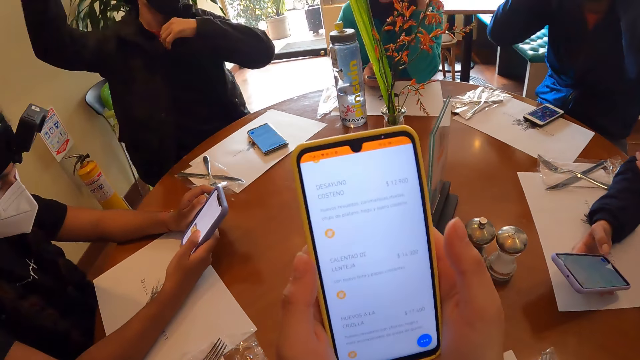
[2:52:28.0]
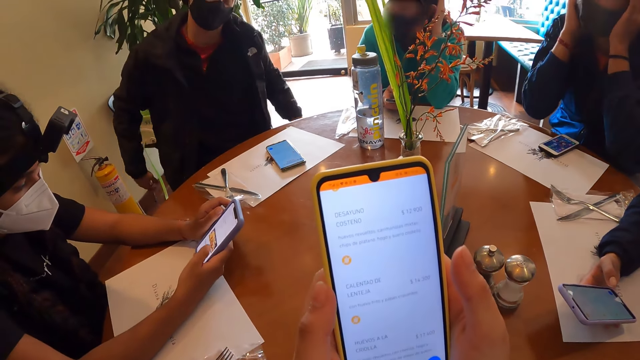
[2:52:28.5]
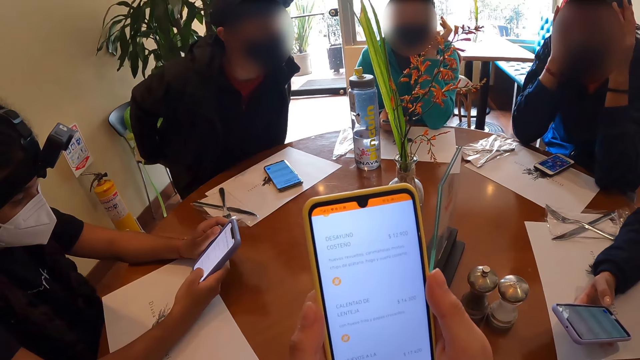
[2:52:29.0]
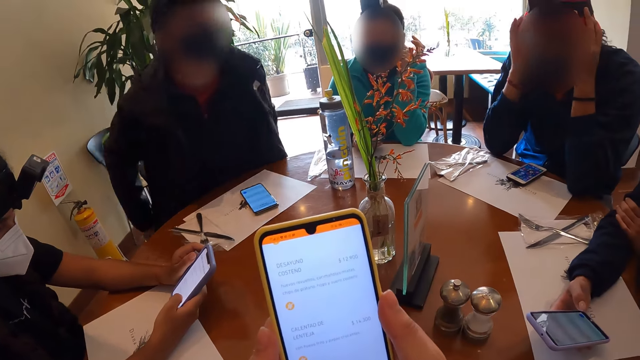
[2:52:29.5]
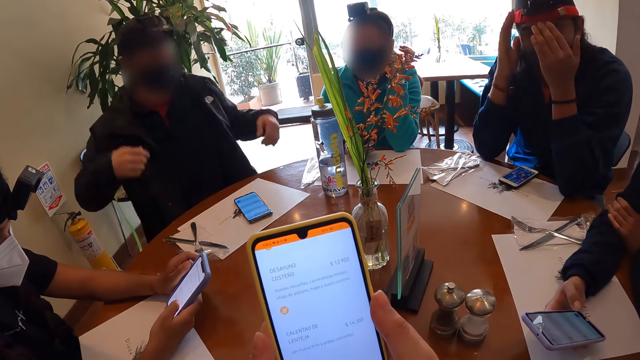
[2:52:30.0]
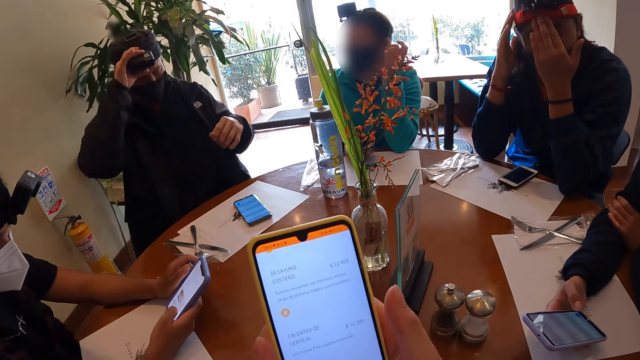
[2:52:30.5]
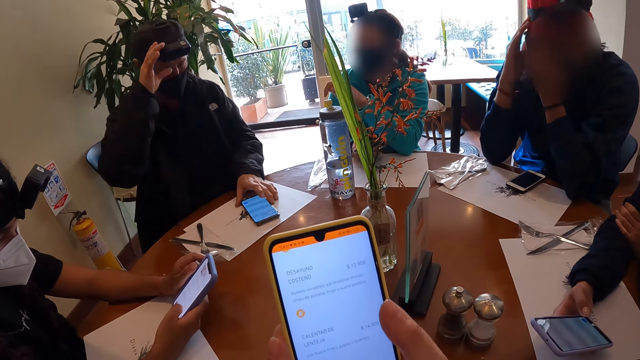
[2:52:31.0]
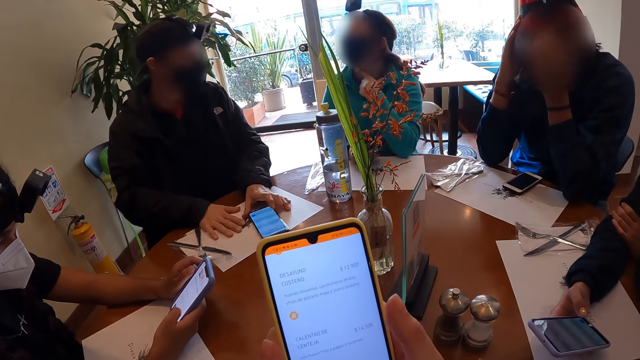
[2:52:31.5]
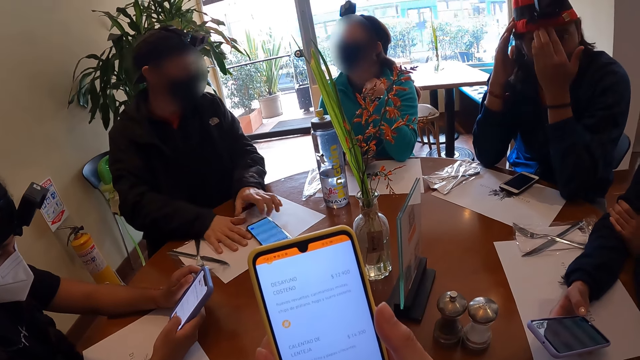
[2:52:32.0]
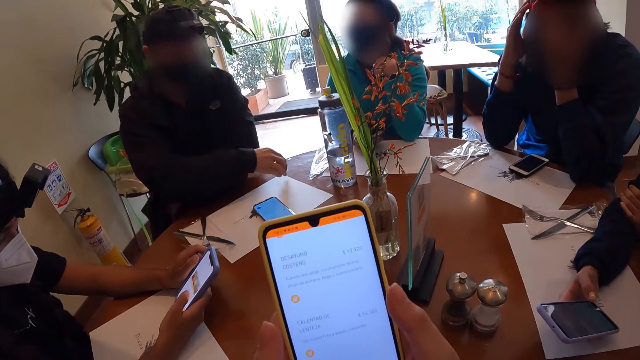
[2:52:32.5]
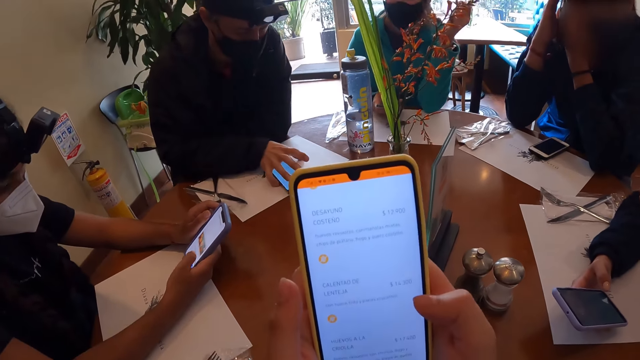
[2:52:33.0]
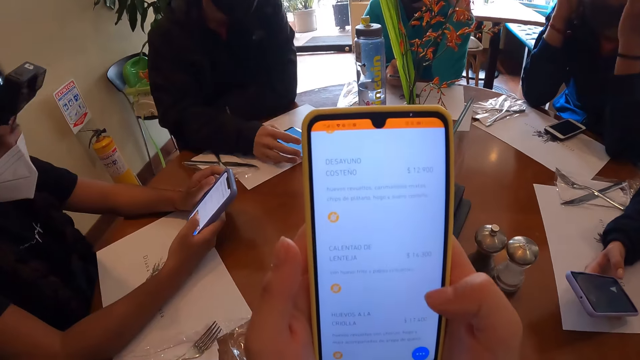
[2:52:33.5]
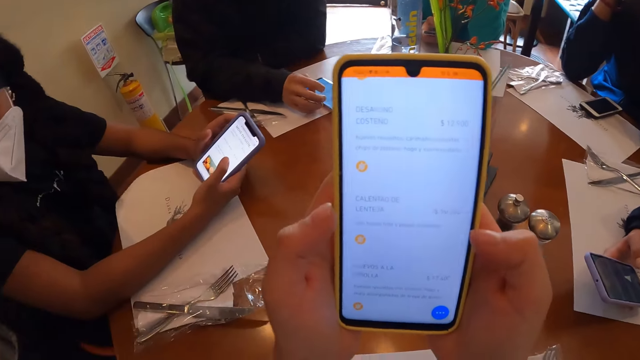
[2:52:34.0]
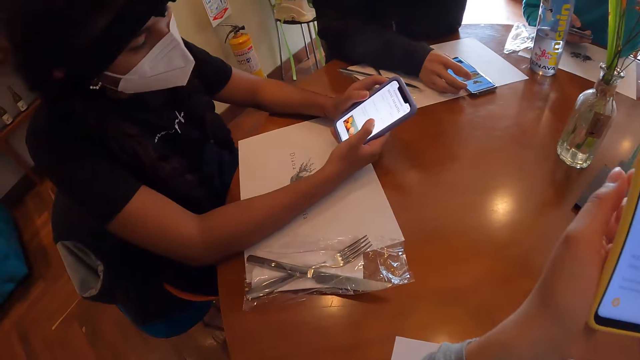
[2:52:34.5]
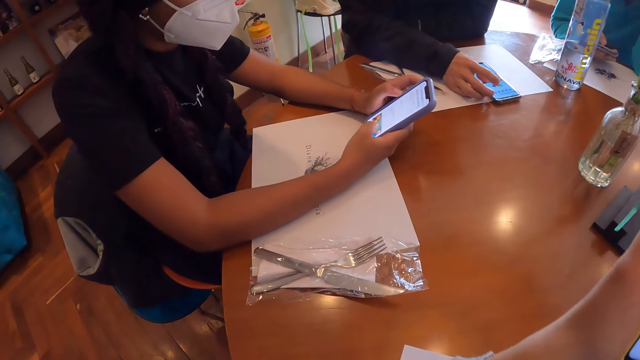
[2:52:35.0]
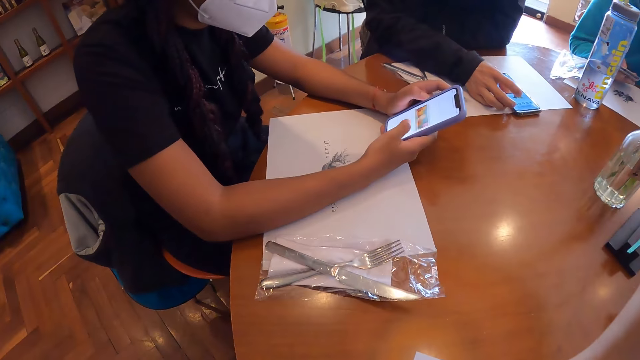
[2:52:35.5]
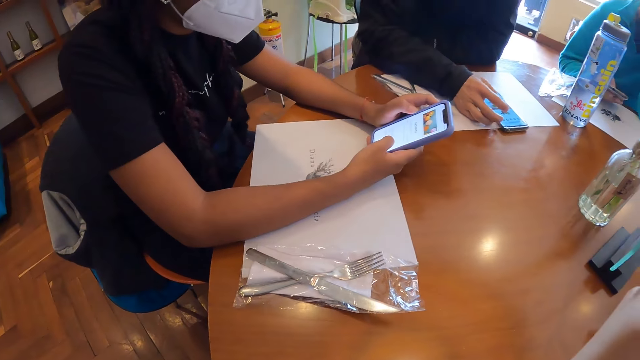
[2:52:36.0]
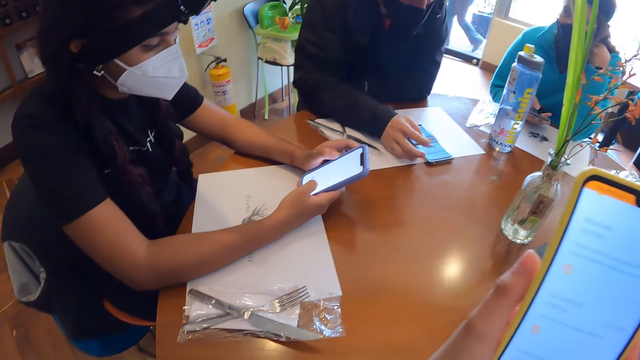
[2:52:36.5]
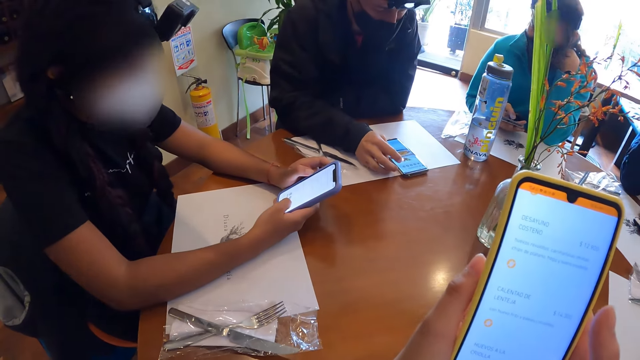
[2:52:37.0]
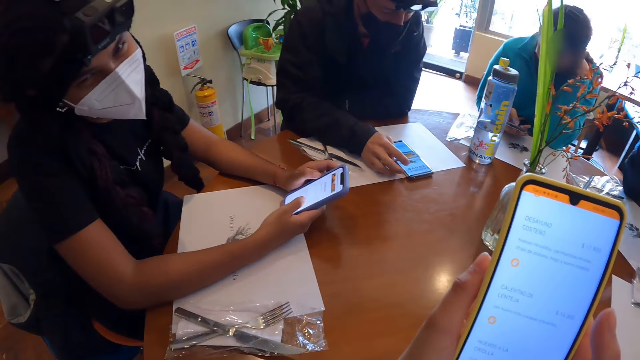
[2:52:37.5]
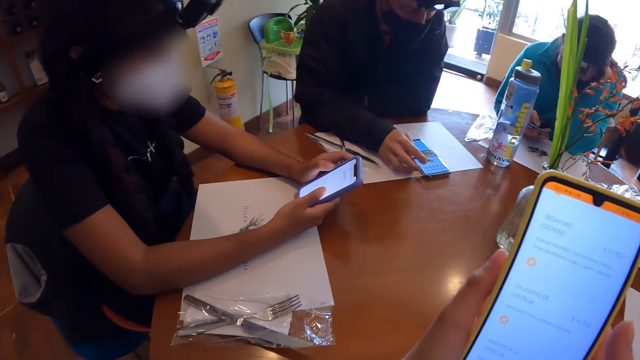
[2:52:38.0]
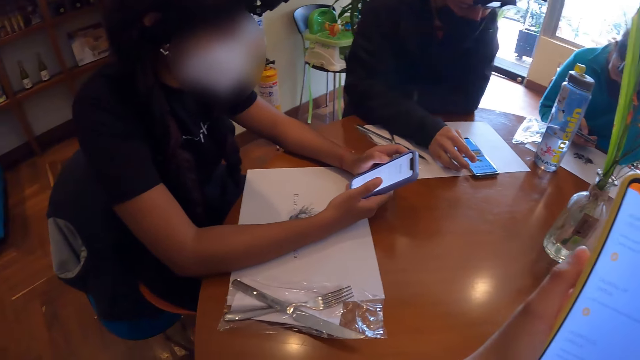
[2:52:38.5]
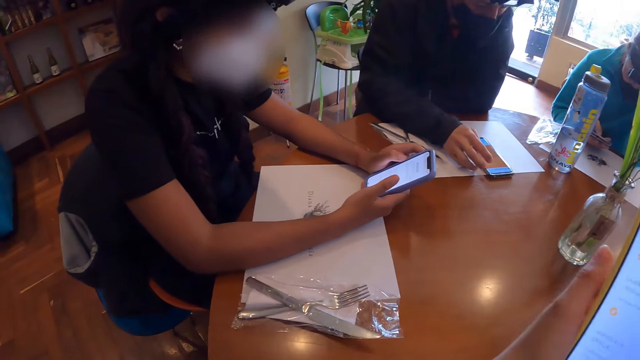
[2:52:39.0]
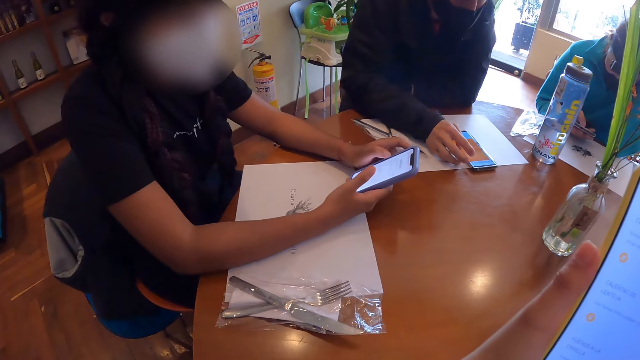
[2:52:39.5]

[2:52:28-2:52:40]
A man touches his head with both hands. Another man adjusts his jacket with both hands. A person operates the phone in her hands. The first man interacts with the other man at the table. The first man touches his face with his left hand at the table. The other man touches a camera on his head with his right hand. The first man points his left hand finger to the other man at the table. The other man moves his phone on the table with his left hand, moves a food menu on the table with his left hand, and touches the phone on the table with his right hand. The camera wearer stares at the phone in her hands. The other man operates the phone on the table with his right hand. The camera wearer looks around the table. The person operates the phone in her hands. Another person operates the phone on the table.

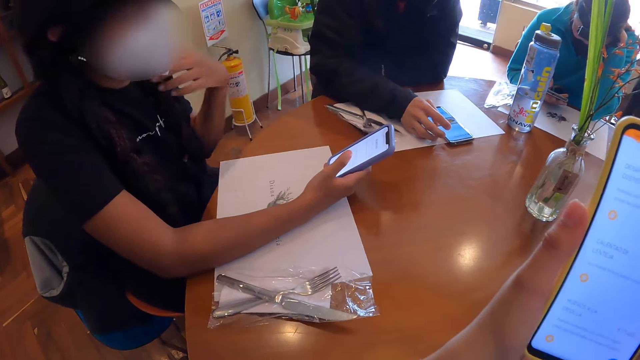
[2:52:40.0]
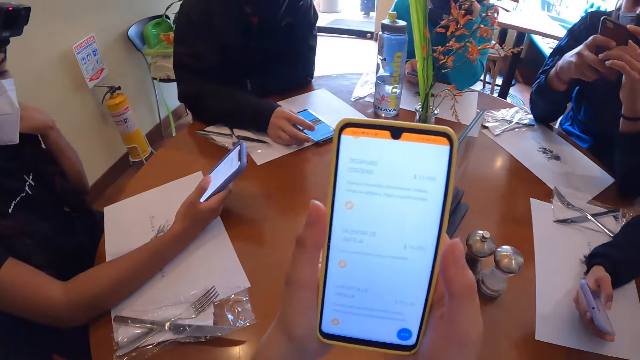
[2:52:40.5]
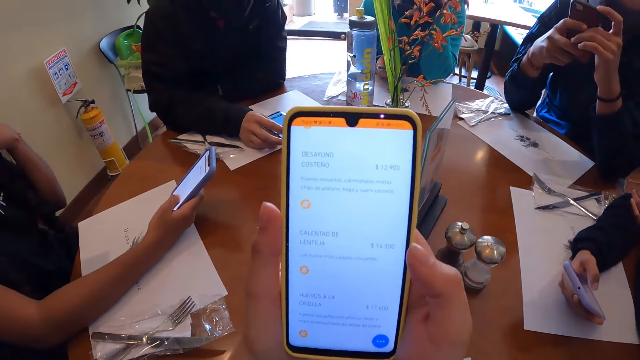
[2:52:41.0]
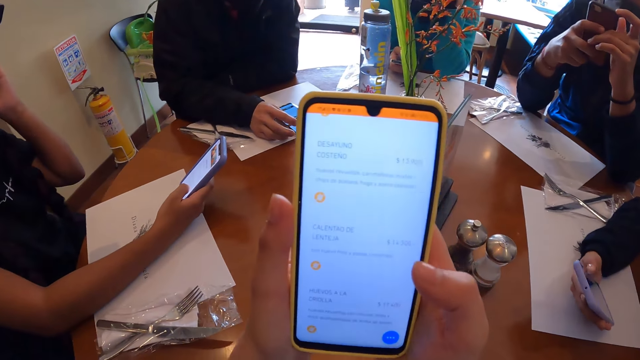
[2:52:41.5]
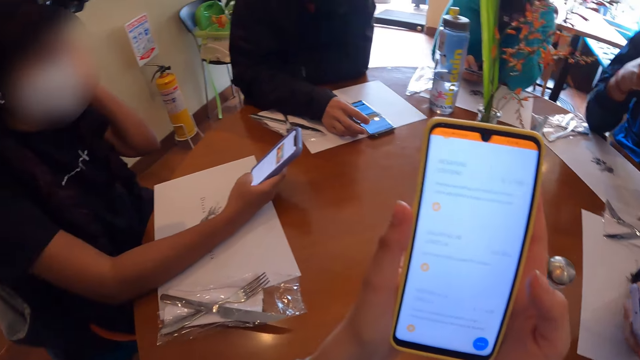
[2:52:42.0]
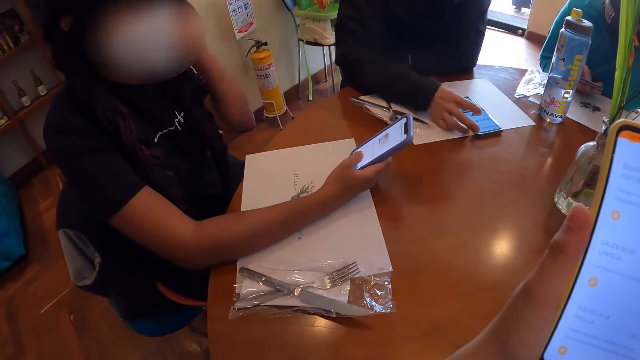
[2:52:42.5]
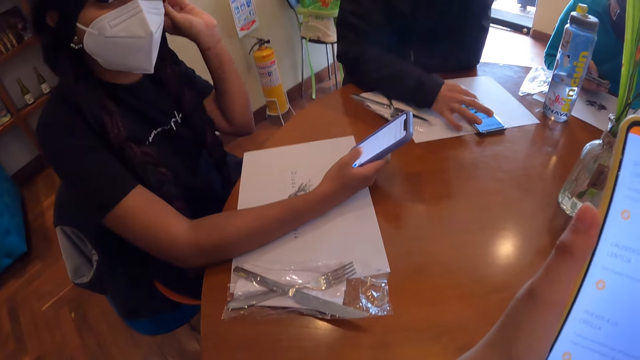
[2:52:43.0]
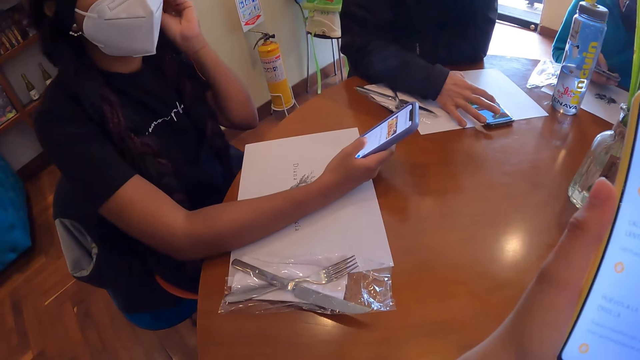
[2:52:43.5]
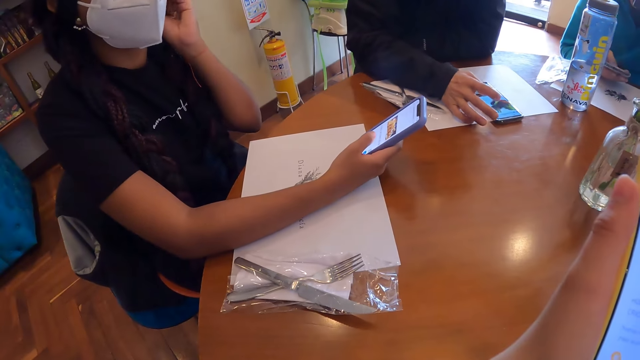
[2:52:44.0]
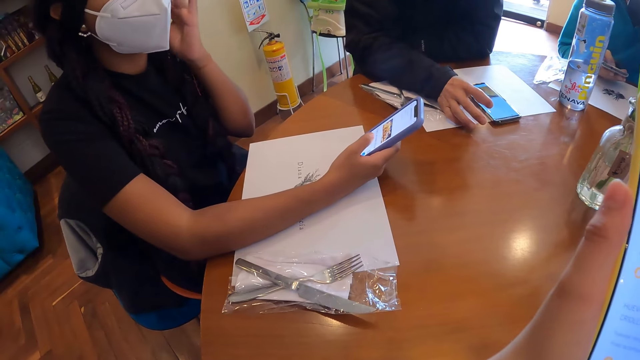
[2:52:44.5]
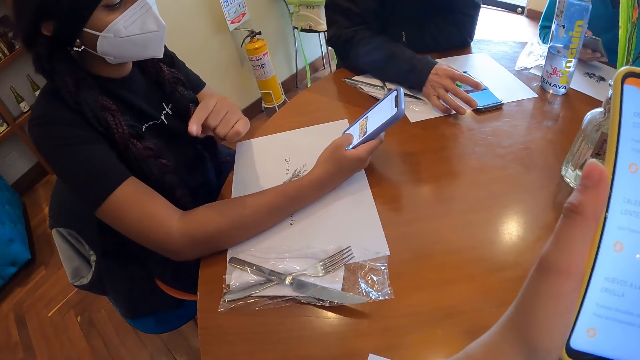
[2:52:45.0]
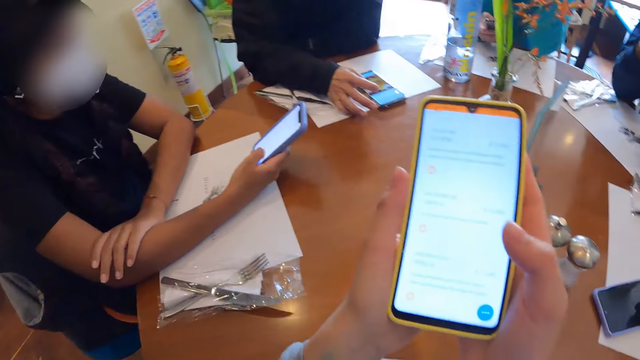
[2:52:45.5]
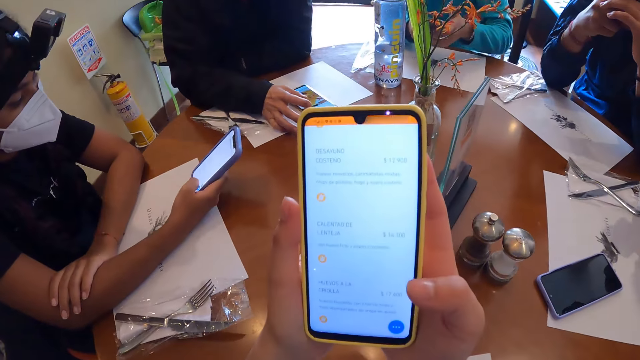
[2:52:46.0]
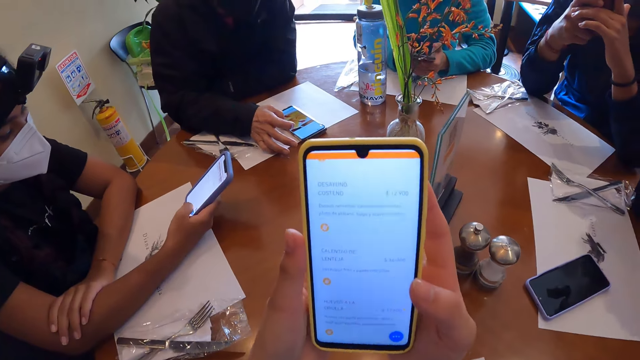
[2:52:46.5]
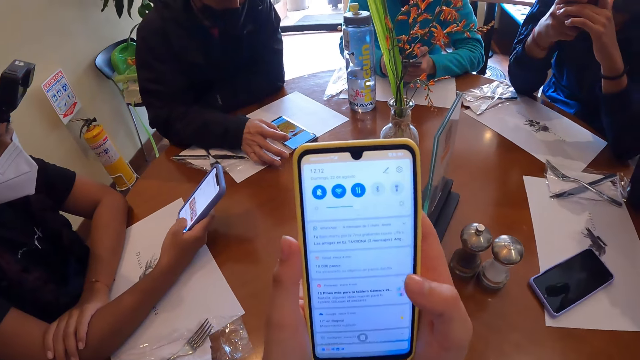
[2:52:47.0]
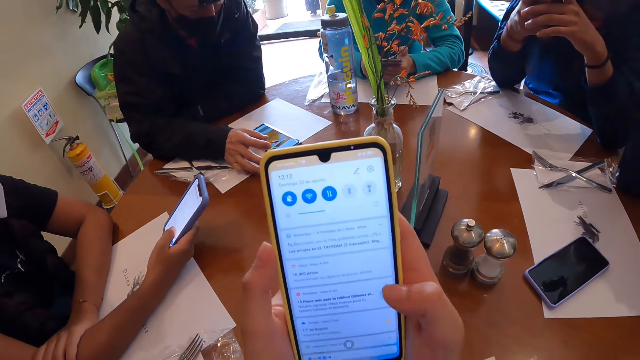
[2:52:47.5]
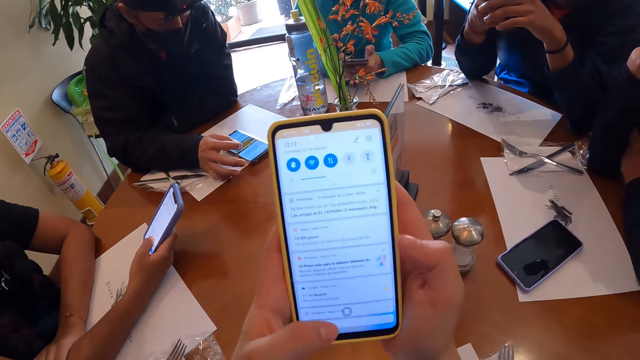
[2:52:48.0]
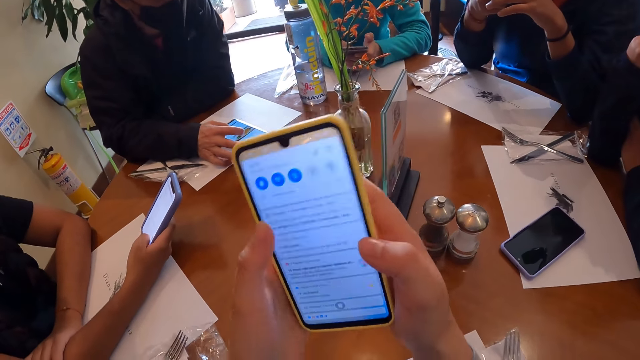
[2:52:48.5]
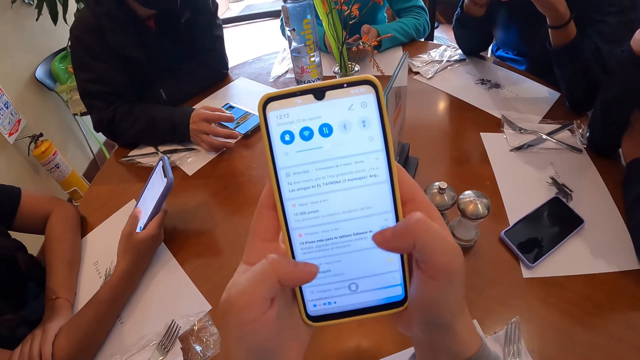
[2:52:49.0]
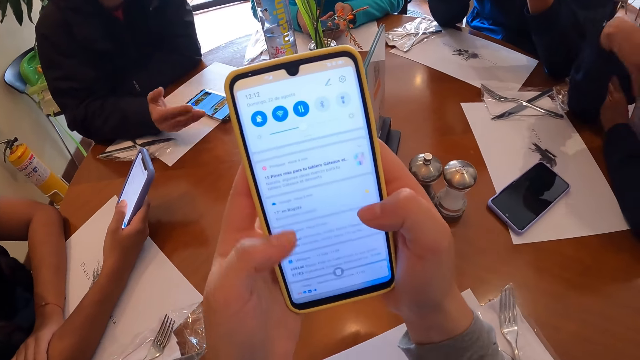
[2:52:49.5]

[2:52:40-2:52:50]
A woman touches her neck with her left hand, and touches her left ear with her left hand. The camera wearer interacts with the woman at the table. A man operates the phone with both hands. The camera wearer operates the phone in her hands.
